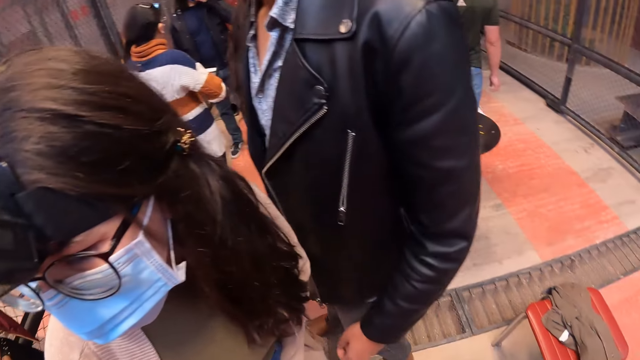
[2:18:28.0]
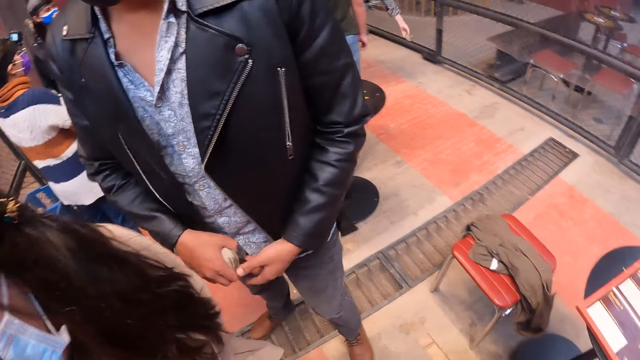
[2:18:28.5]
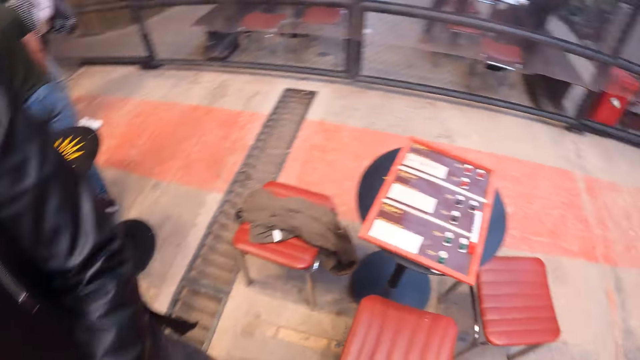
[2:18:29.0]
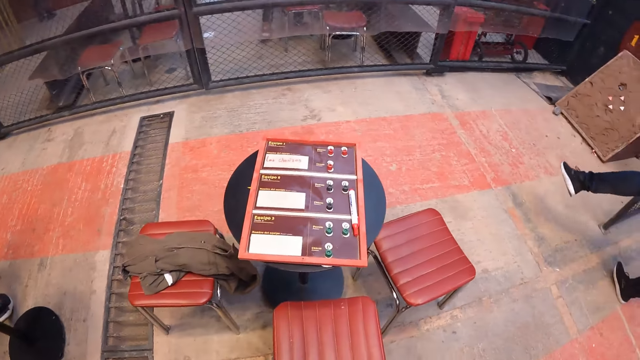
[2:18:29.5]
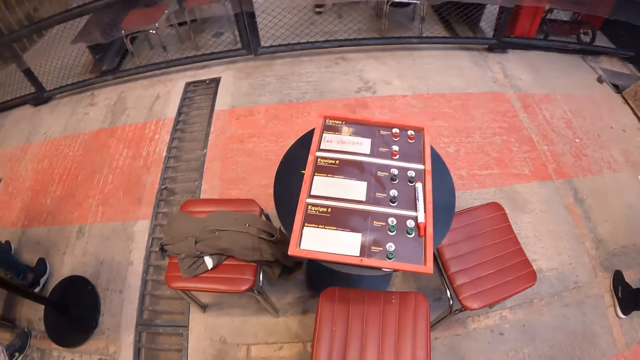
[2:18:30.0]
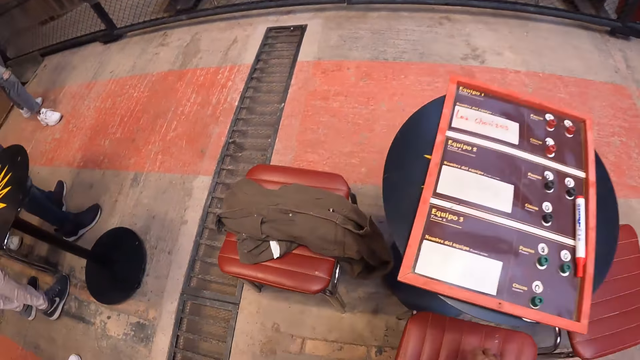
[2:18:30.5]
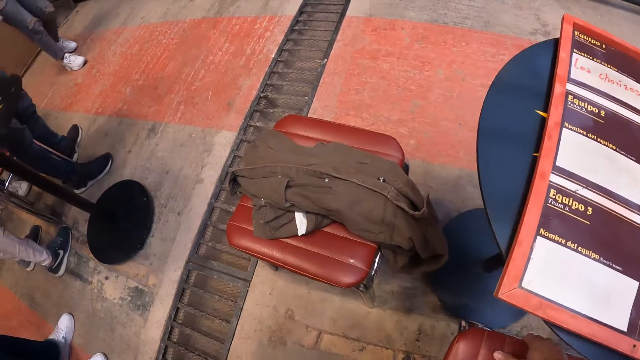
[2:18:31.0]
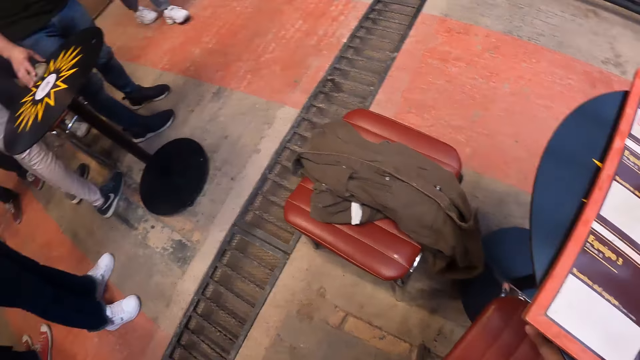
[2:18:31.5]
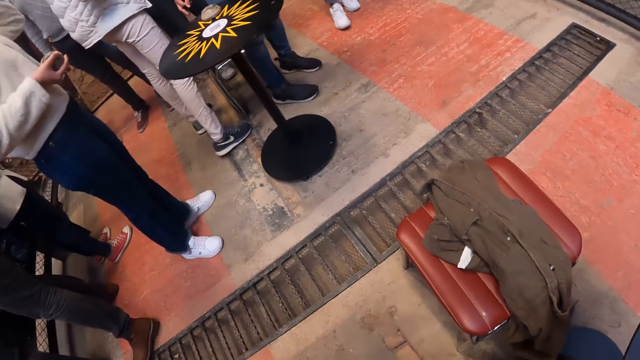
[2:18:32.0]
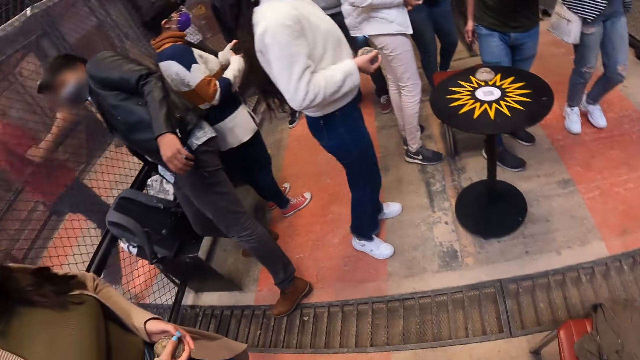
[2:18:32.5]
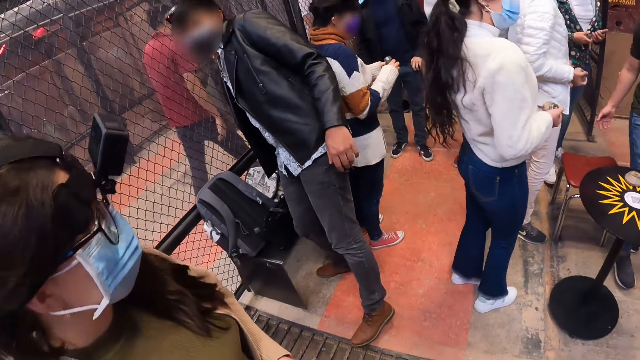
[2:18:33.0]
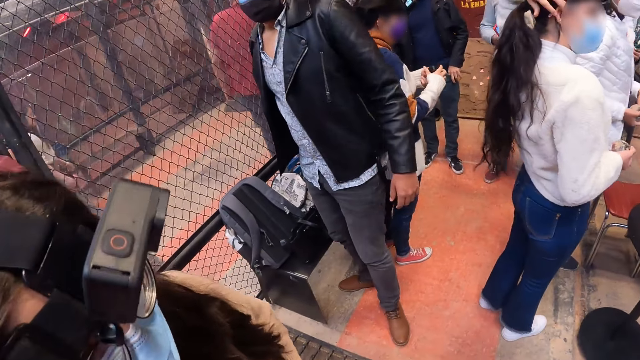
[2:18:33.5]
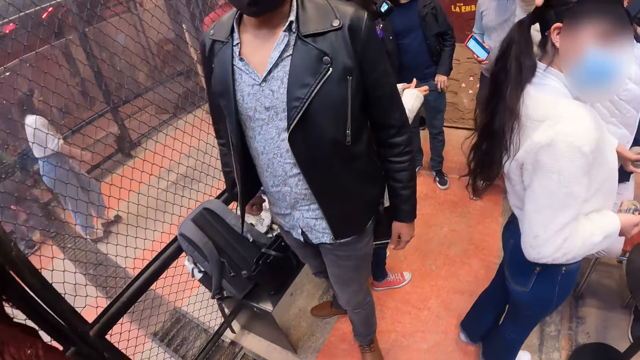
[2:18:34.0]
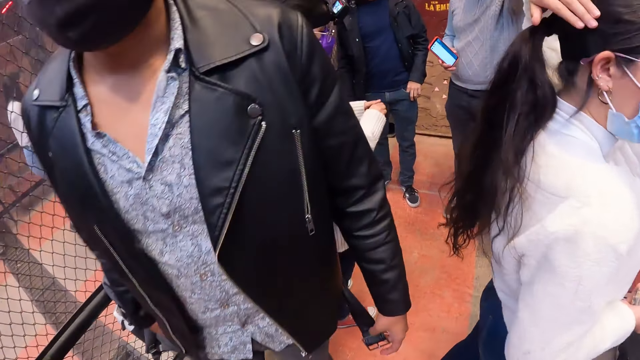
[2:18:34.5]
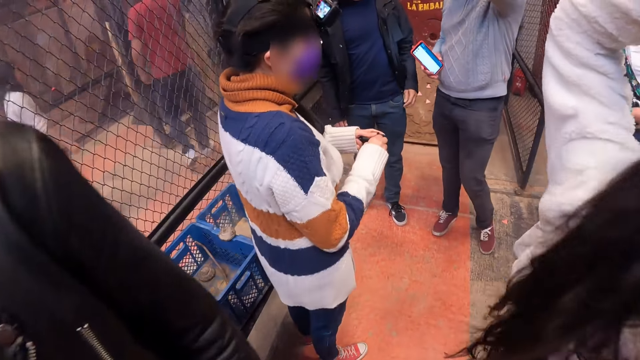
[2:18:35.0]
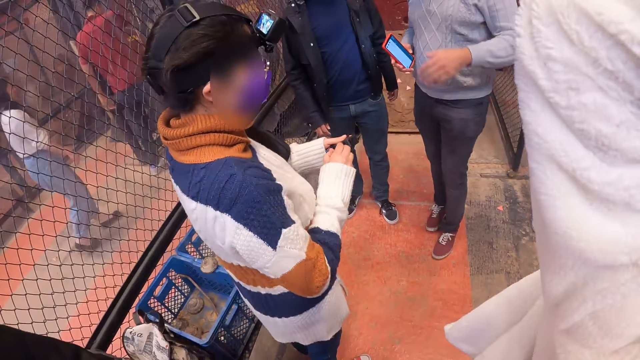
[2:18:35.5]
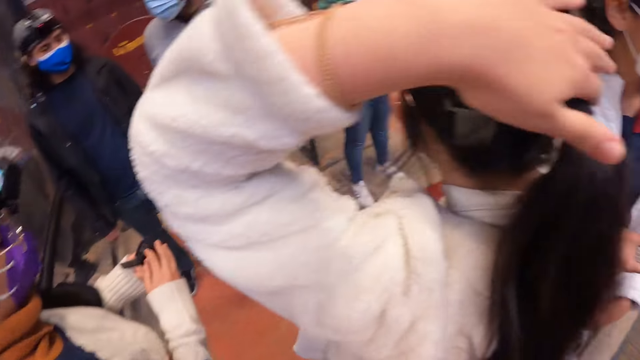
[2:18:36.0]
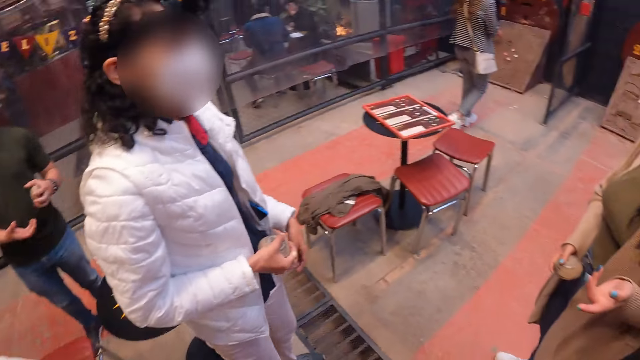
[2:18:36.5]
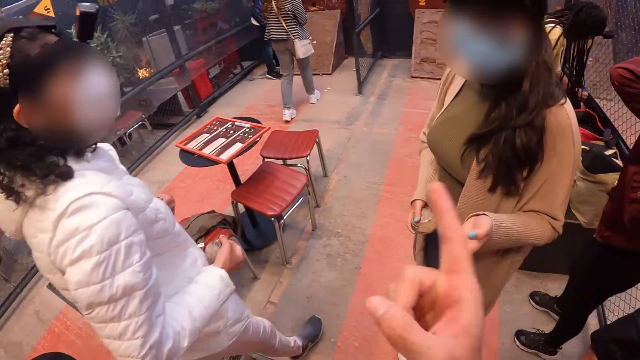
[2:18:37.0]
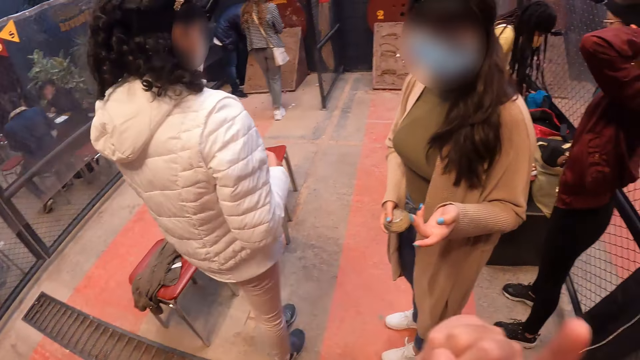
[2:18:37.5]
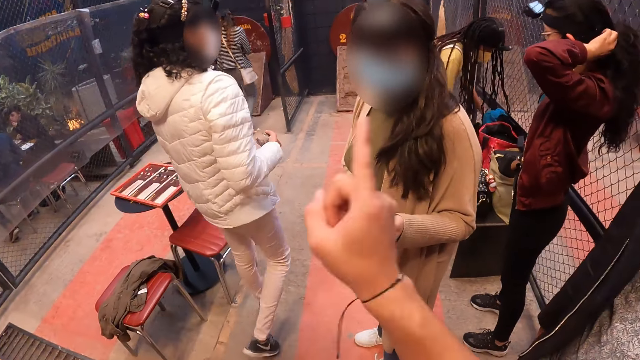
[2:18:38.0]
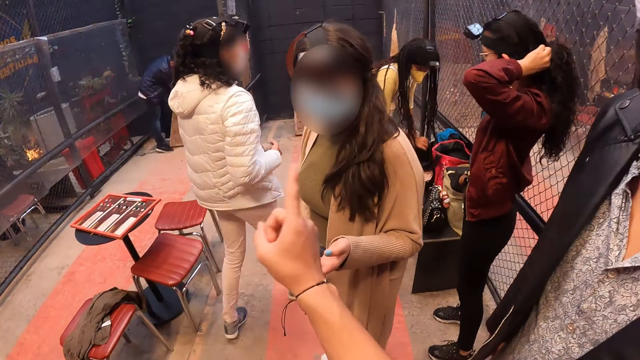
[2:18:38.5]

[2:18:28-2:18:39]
A man passes a metal disc from his left hand to his right hand. The camera wearer walks around the room. She adjusts a stool with her right hand. She interacts with the group of people.

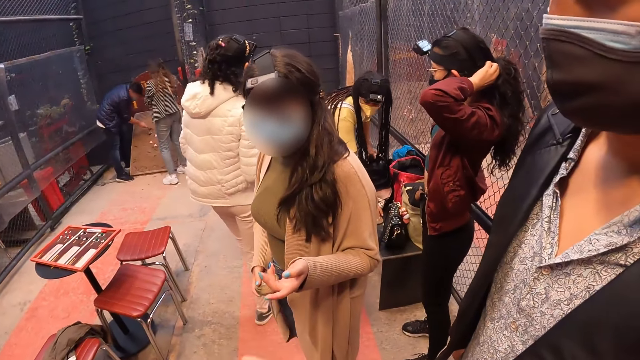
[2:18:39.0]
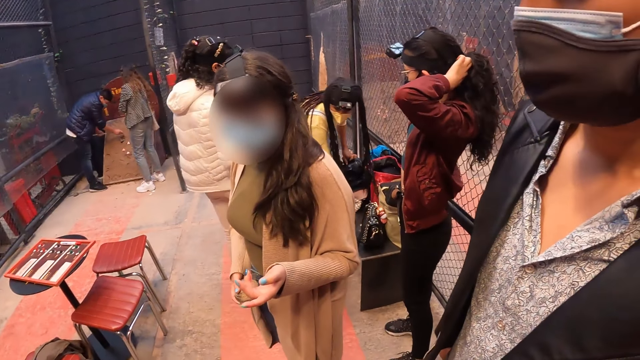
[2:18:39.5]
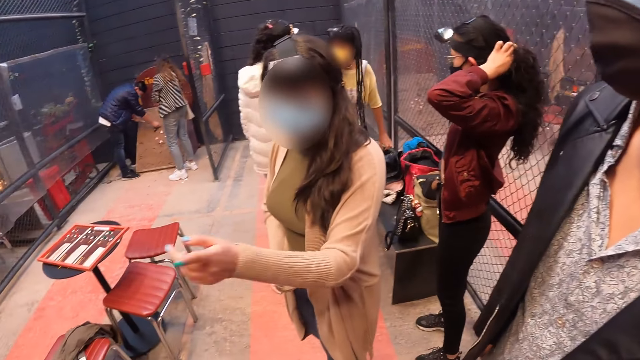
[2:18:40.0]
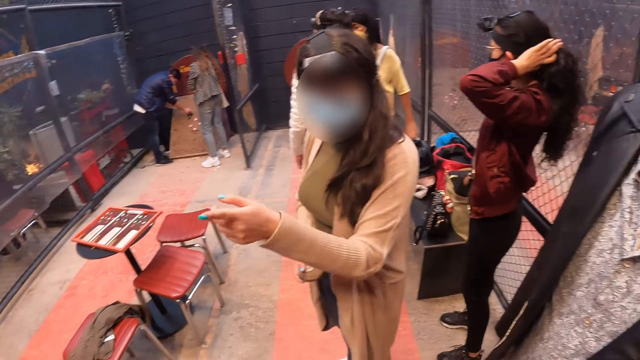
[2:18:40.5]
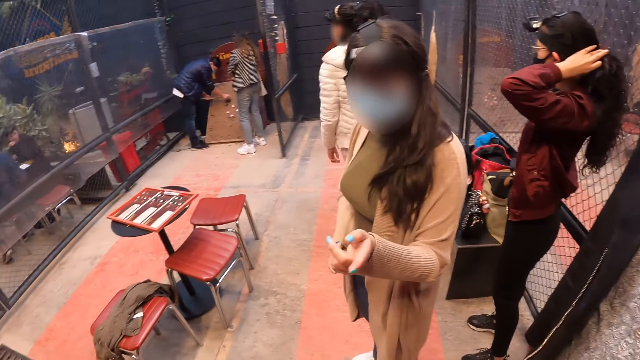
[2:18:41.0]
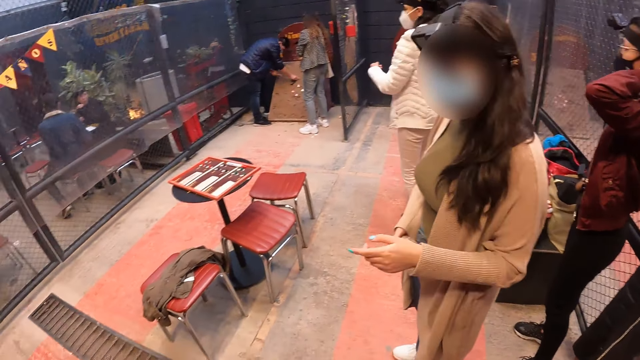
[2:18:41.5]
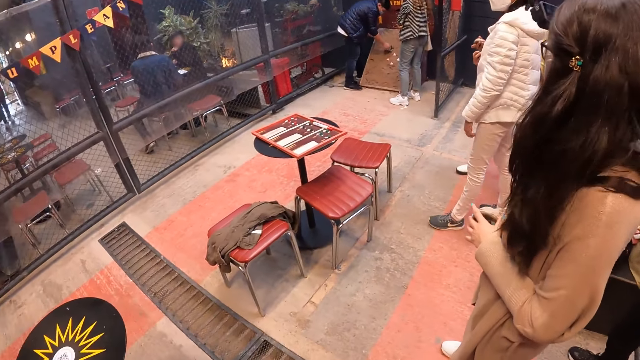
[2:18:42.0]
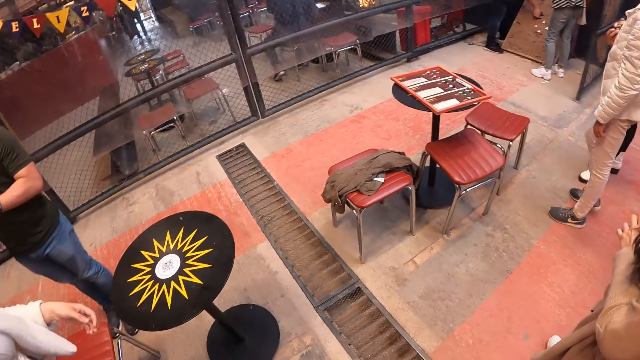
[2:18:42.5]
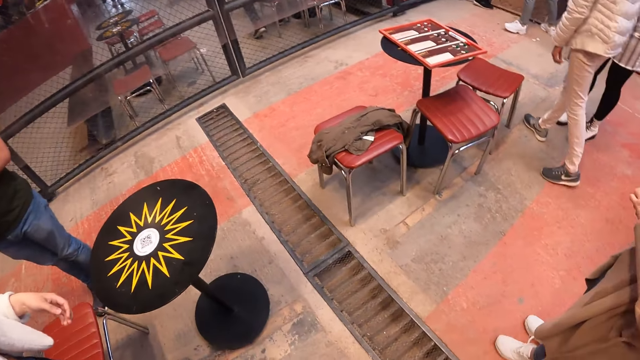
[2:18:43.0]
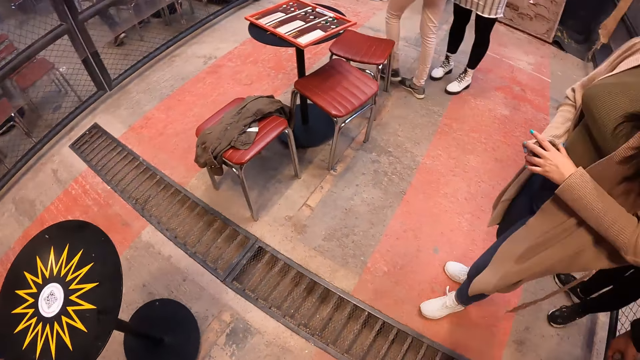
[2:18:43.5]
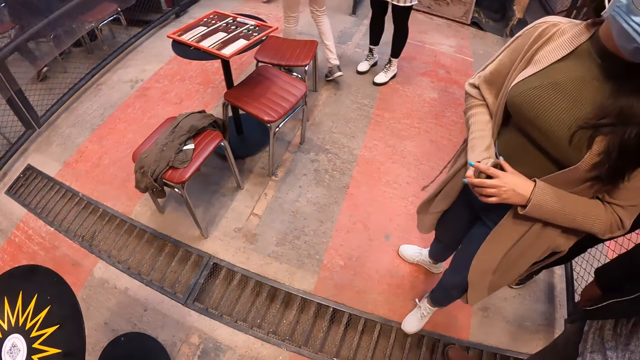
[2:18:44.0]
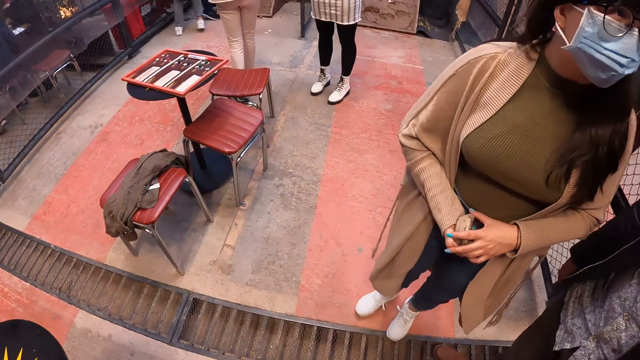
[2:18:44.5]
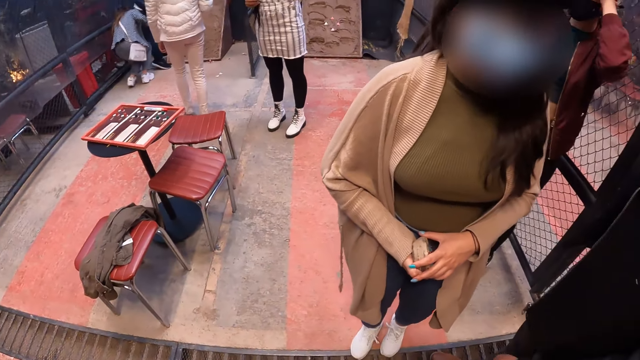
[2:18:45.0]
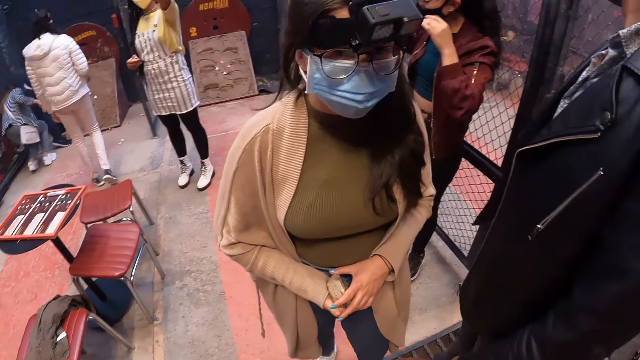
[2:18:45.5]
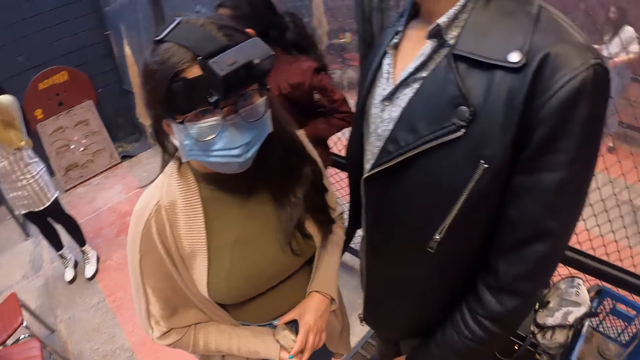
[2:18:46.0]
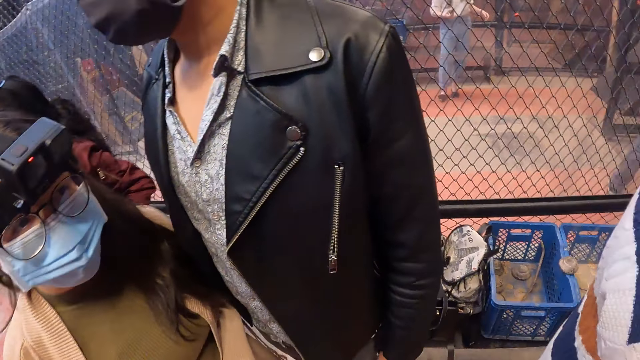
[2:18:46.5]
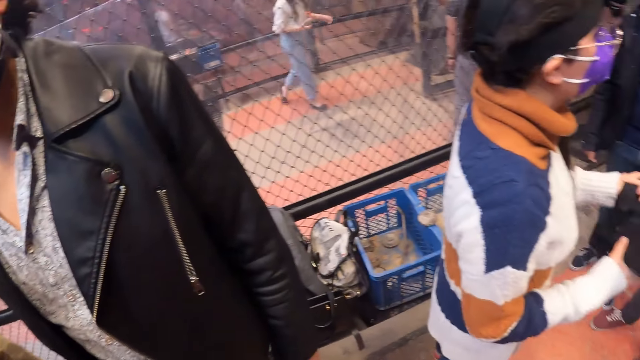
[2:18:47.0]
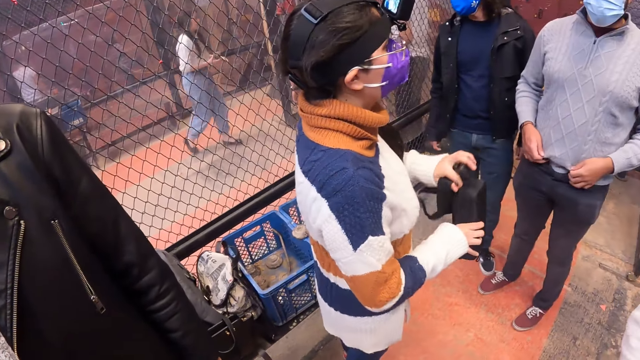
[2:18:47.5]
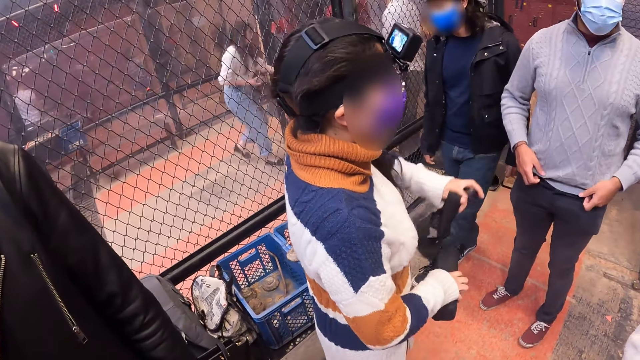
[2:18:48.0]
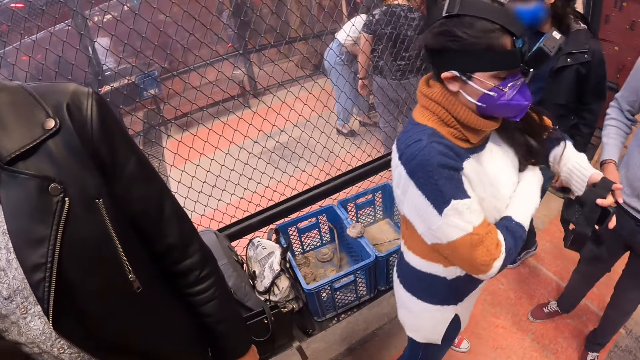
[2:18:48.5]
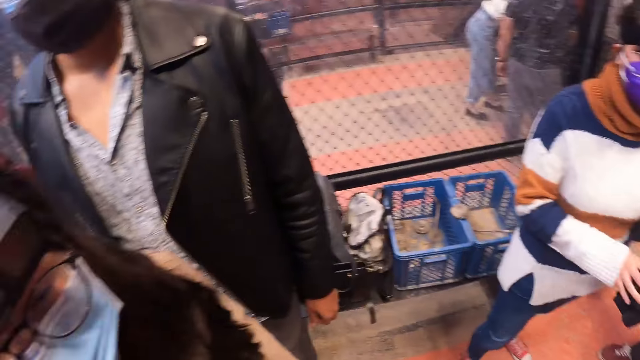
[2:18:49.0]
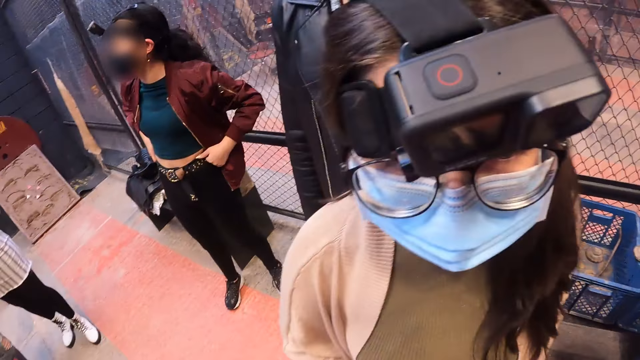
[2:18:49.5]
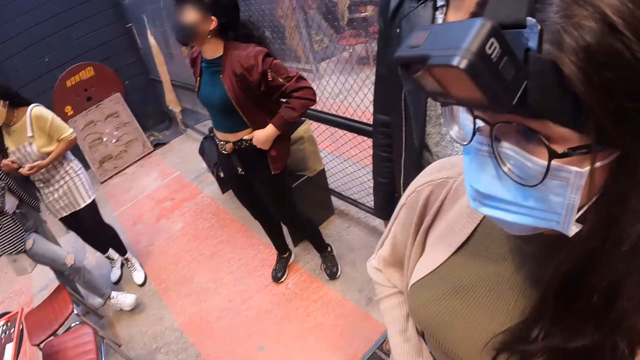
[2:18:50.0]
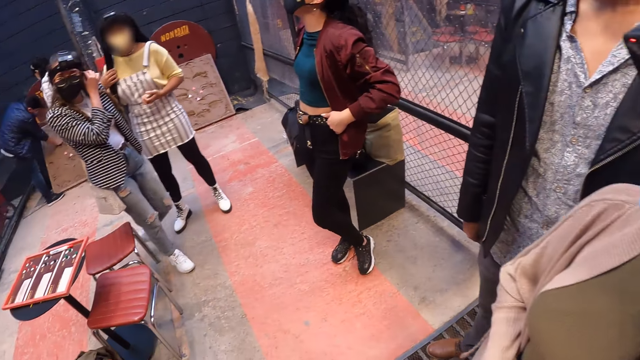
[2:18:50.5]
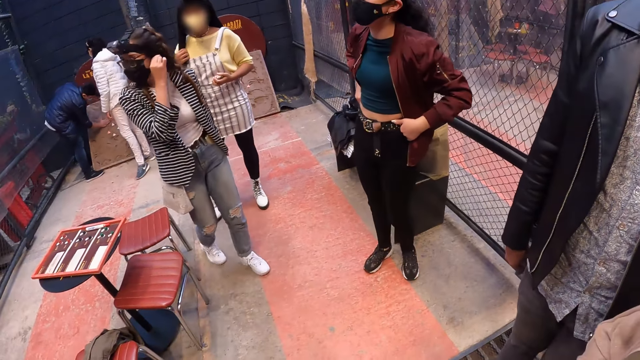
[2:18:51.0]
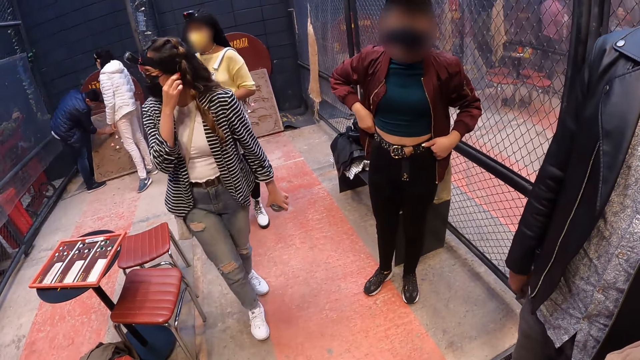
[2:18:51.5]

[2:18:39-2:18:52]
The camera wearer dialogues with a person. They look around. A woman places the pouch in her right hand under his left hand. The woman holds a headgear with both hands.
